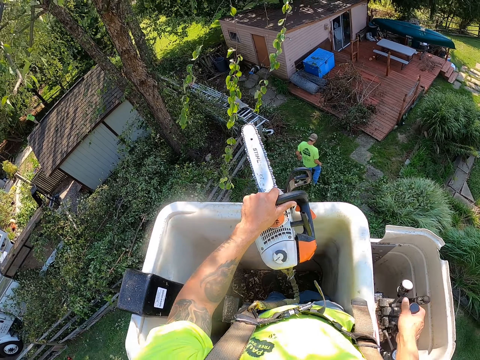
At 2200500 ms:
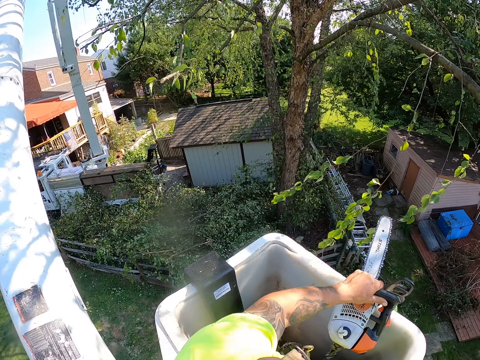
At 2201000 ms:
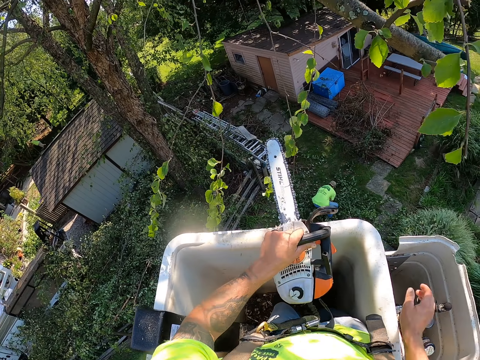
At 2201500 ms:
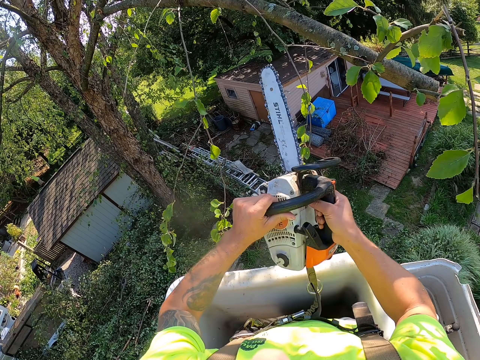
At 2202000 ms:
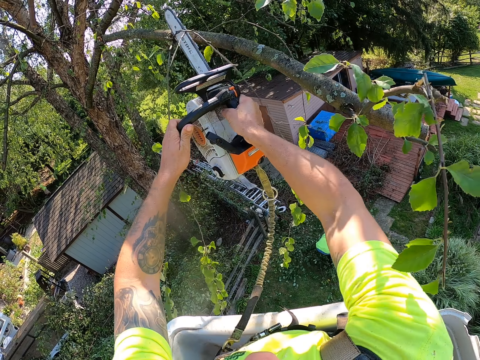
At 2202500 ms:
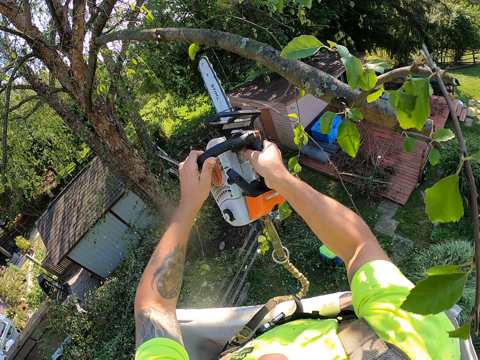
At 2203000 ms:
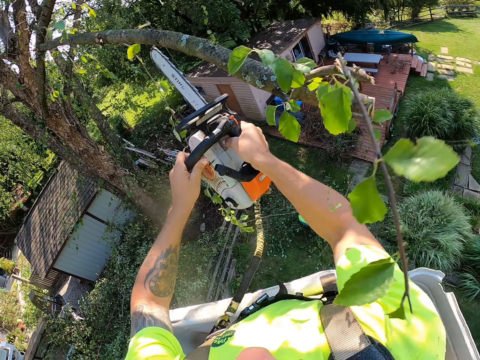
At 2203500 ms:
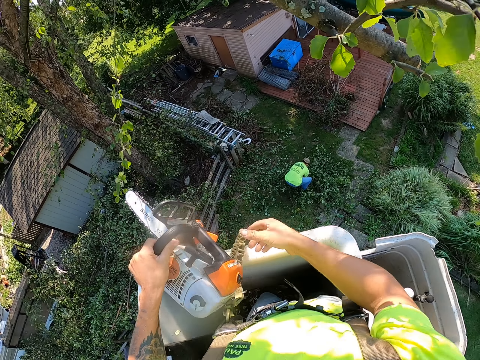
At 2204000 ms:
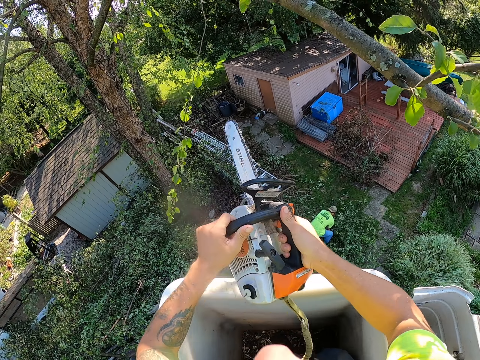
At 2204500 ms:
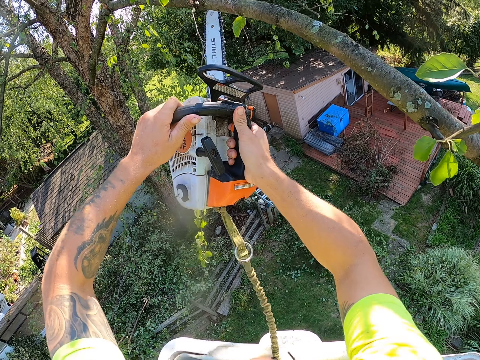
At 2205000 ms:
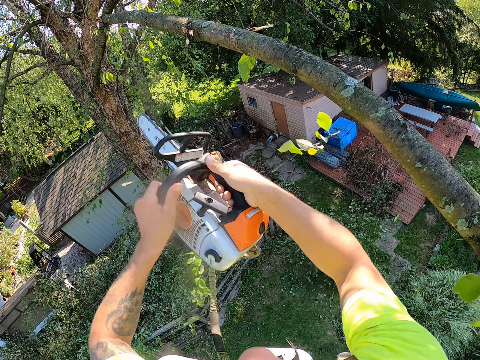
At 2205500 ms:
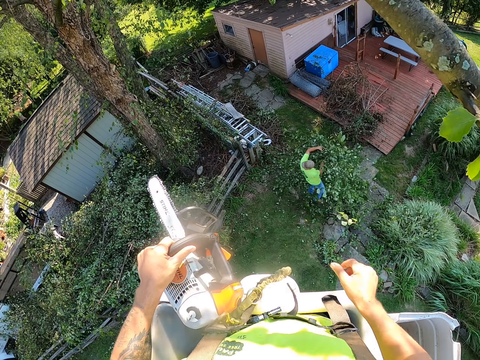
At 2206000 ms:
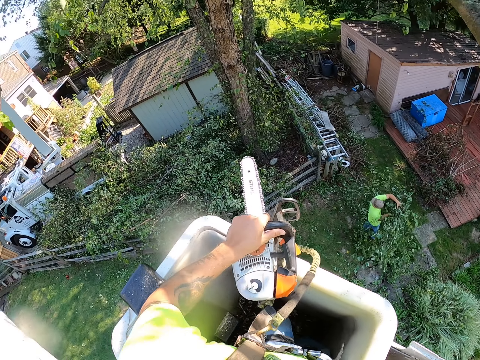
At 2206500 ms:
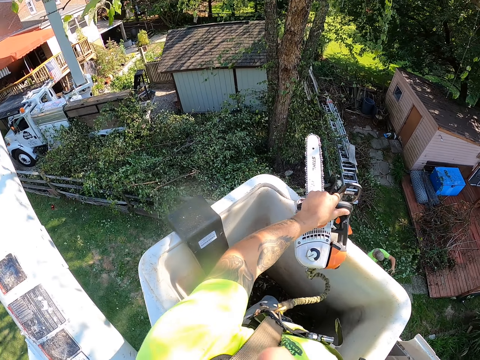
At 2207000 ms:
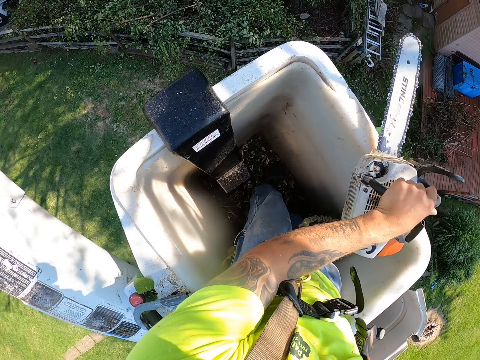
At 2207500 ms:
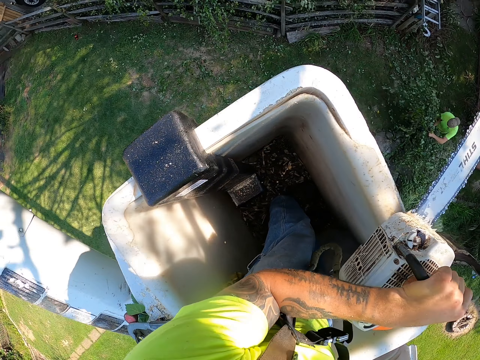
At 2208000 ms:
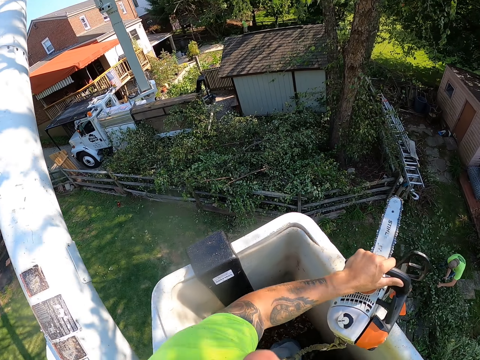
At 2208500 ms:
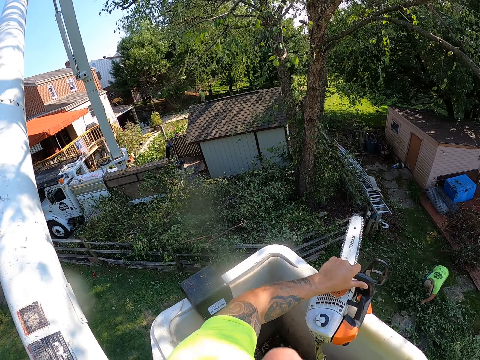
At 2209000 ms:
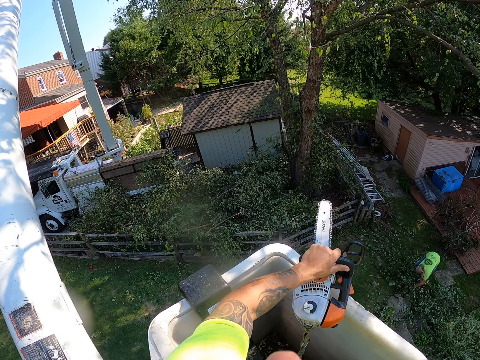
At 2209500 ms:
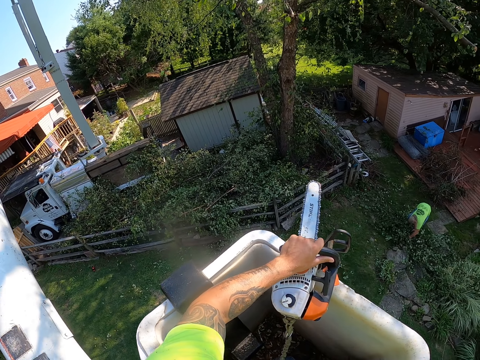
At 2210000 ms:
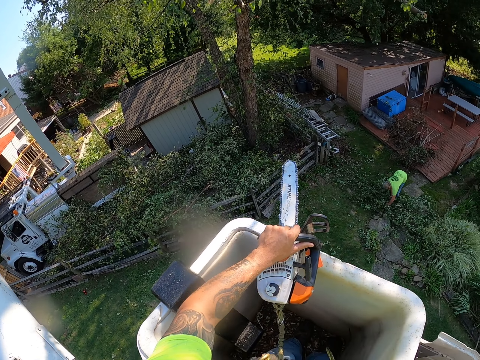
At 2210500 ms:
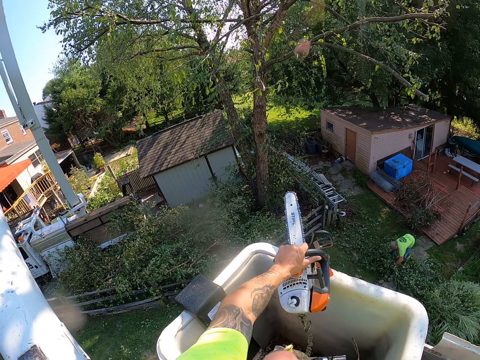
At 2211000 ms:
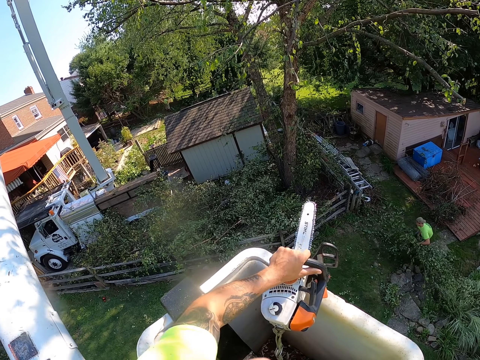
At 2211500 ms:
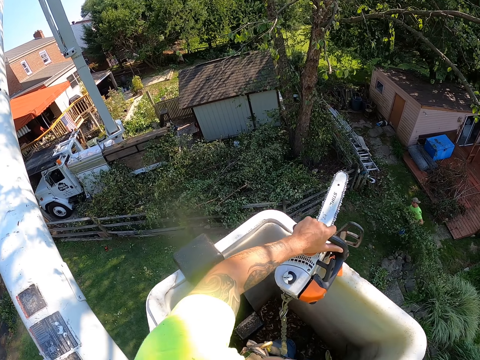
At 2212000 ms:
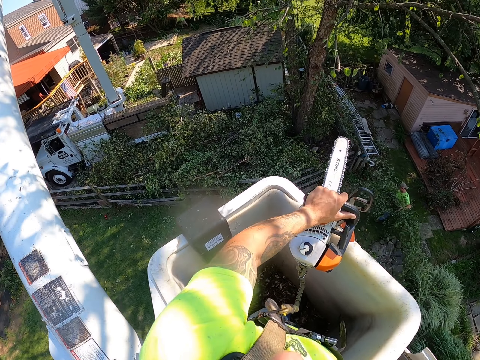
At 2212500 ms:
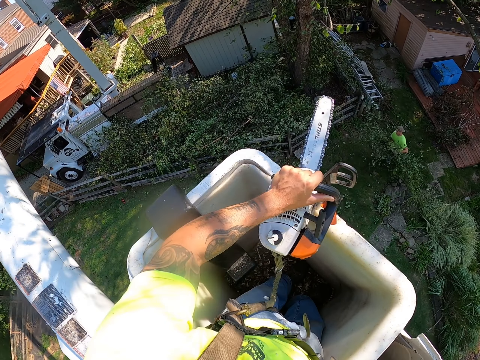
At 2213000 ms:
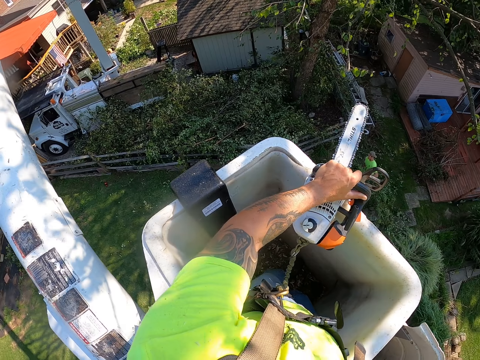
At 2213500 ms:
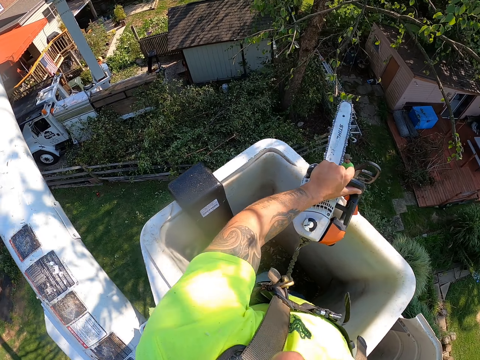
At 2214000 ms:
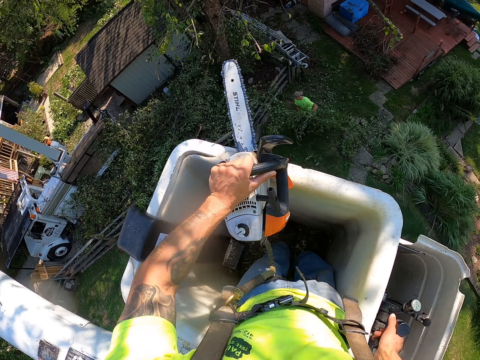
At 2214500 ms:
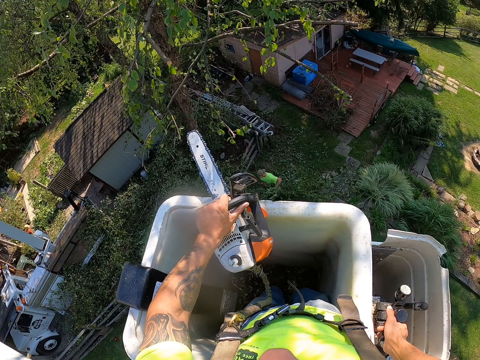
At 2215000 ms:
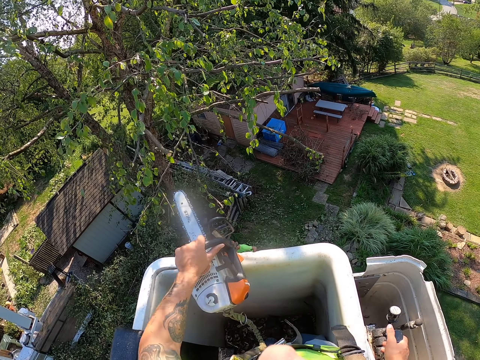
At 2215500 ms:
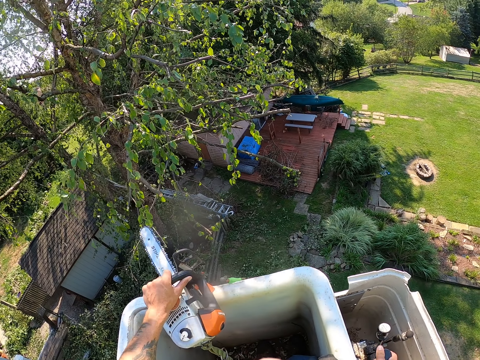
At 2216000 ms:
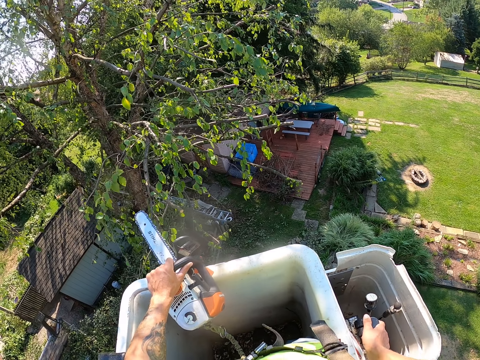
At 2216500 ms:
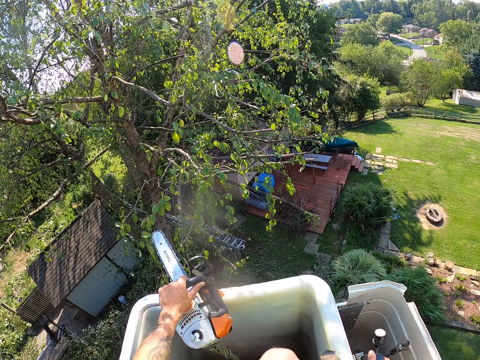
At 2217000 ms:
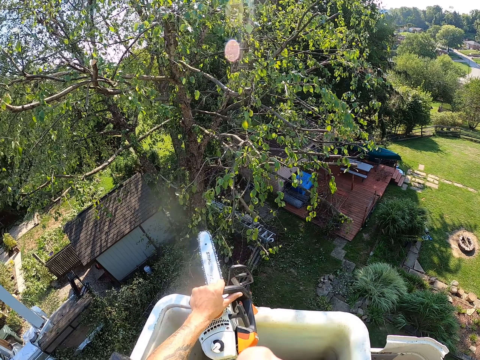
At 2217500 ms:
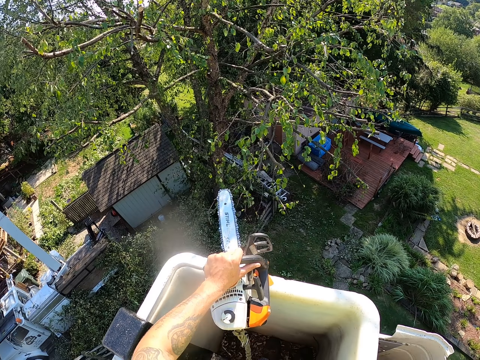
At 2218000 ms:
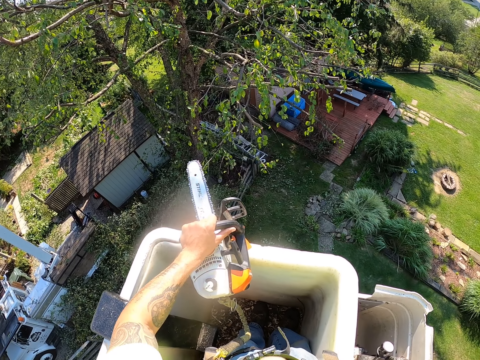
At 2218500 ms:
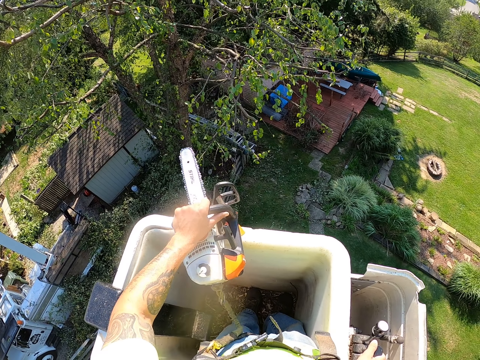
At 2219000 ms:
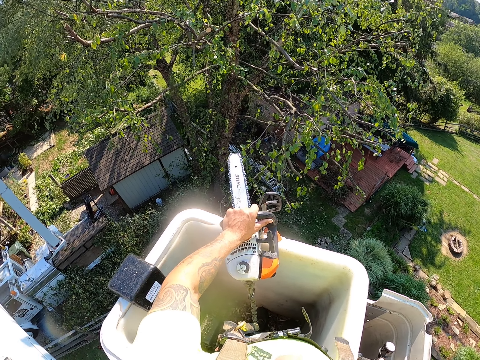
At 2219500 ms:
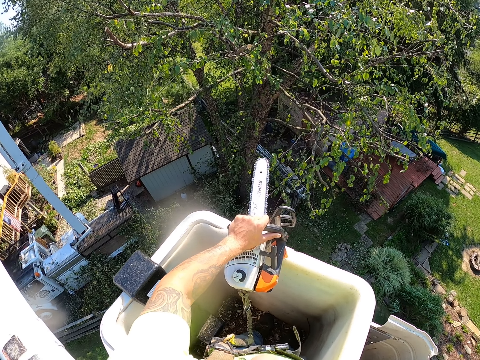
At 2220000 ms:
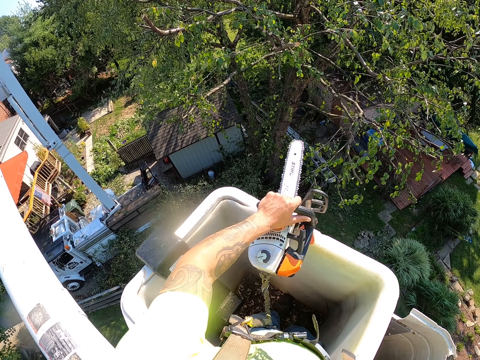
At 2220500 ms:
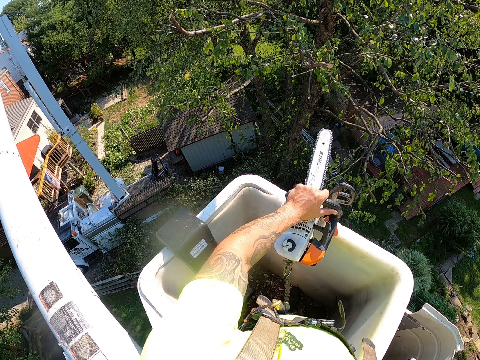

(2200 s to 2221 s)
A man picks the cut branches from the ground with both hands. The camera wearer holds the chainsaw with both hands. He cuts some branches from the tree with the chainsaw with both hands. He touches the tree branch. He operates the boom lift lever with his right hand. He adjusts the crane.

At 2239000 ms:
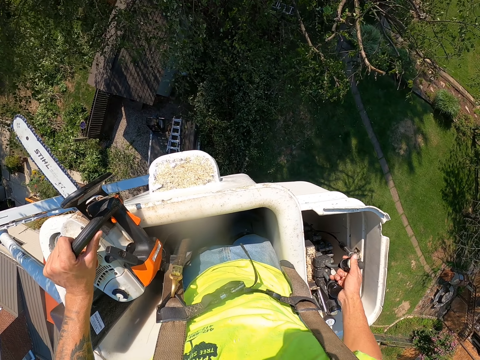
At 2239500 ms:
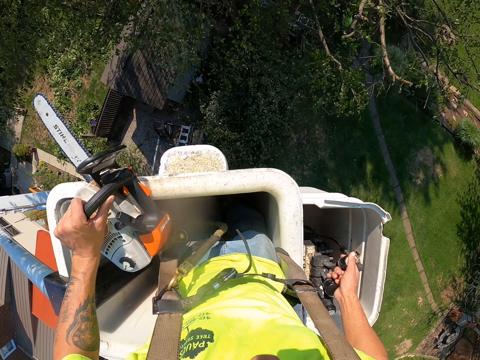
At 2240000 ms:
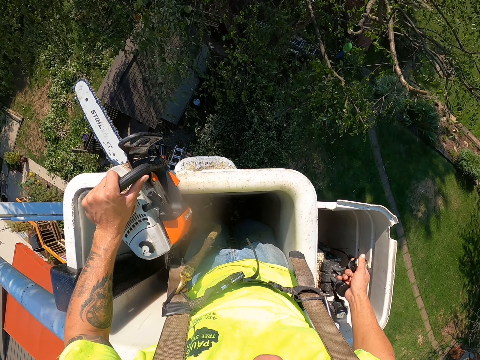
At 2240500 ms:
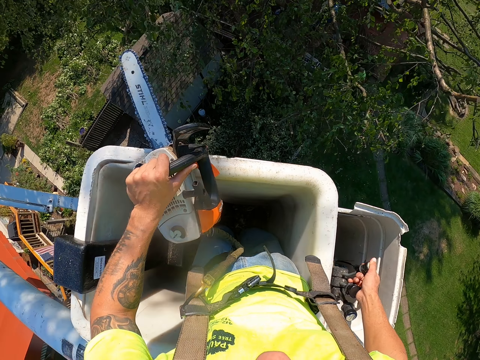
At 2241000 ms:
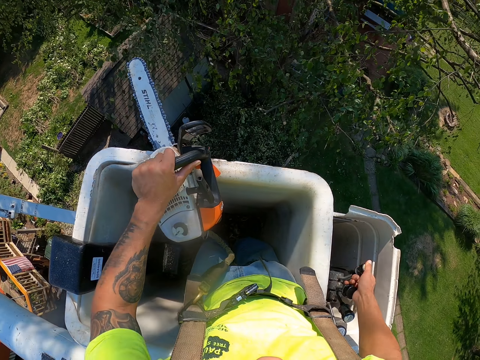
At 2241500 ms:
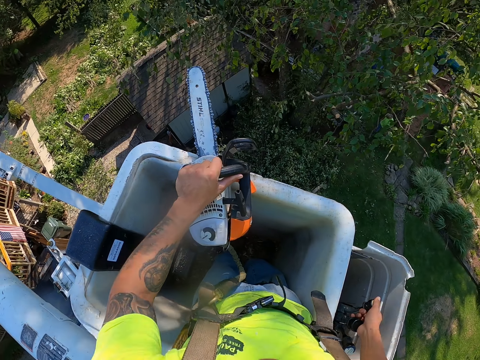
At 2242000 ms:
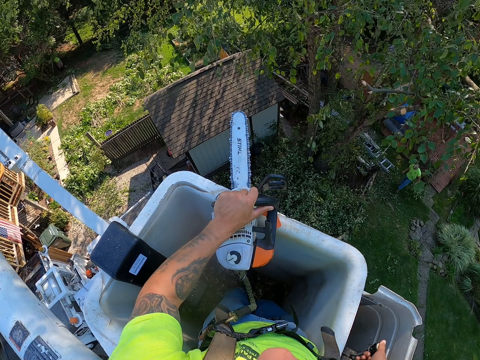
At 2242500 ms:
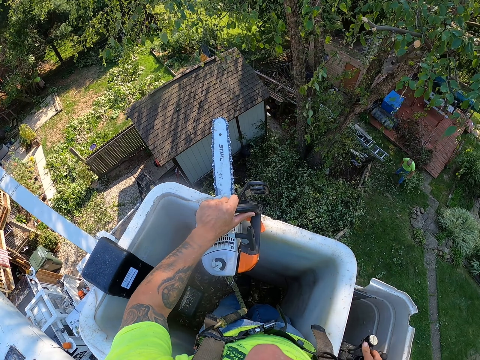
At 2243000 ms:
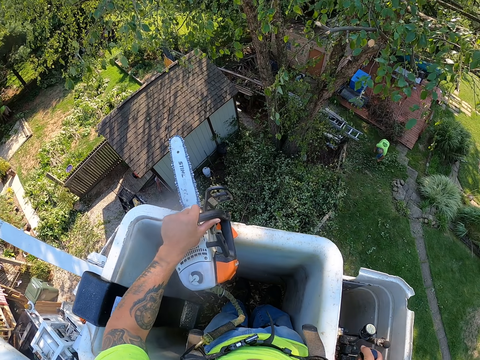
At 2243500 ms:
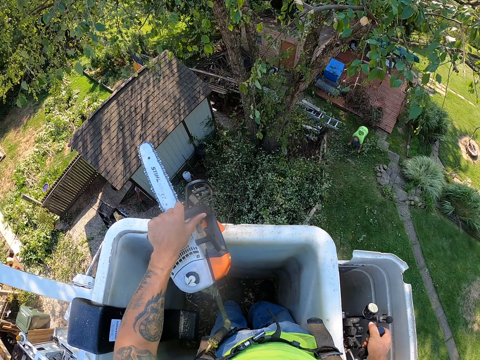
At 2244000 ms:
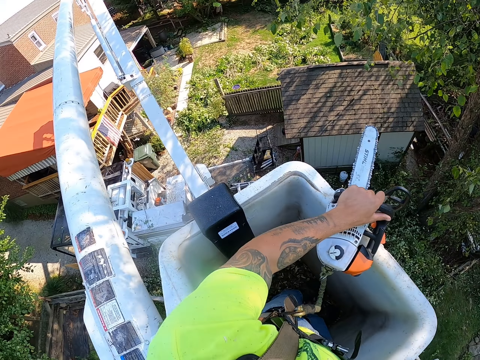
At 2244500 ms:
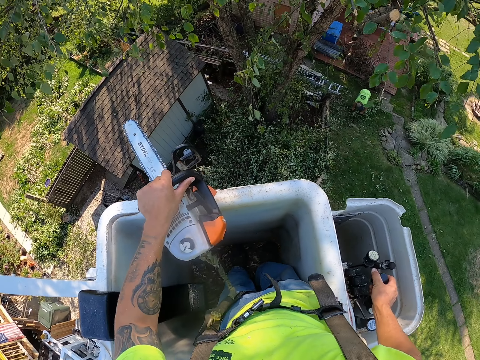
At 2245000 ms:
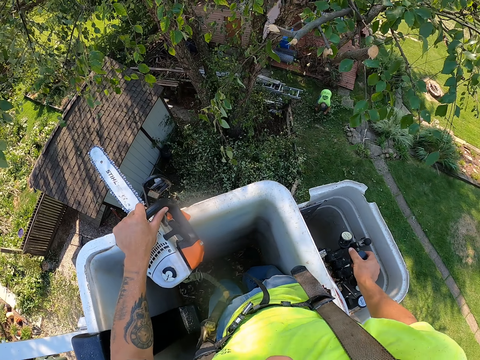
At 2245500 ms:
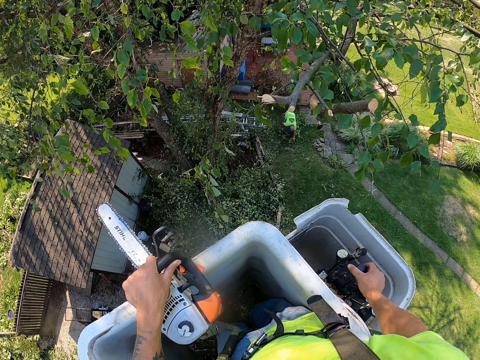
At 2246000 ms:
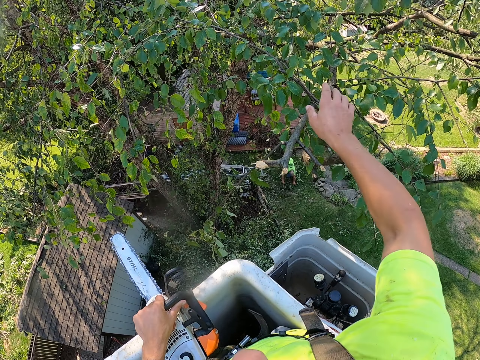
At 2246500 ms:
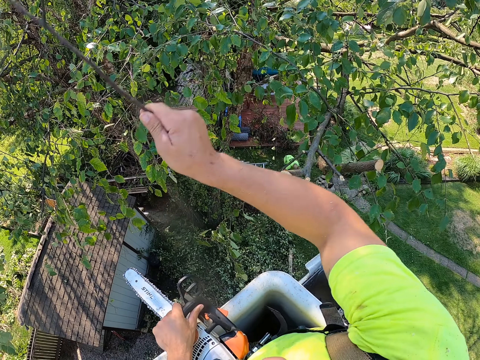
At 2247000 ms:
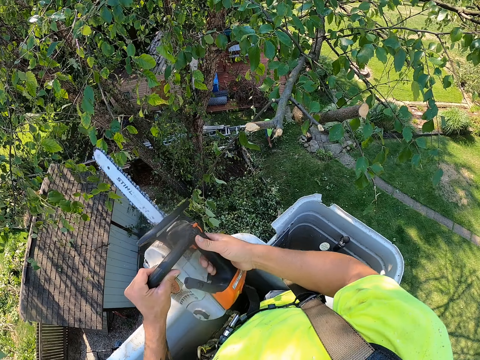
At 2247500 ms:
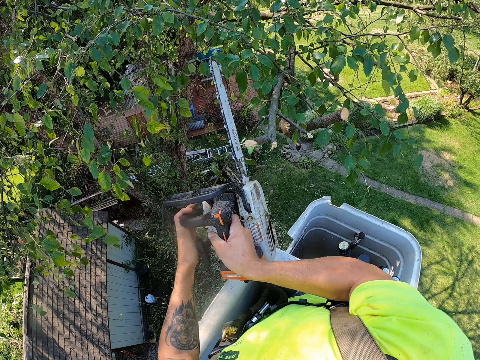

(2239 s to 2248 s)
The camera wearer adjusts the crane. He picks a branch from the tree with his right hand. He throws the branch on the ground with his right hand. He holds the chainsaw with both hands.
